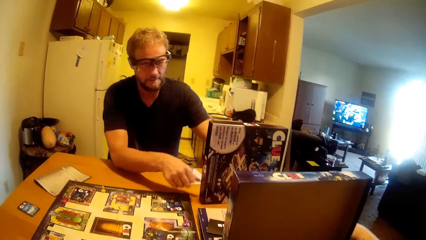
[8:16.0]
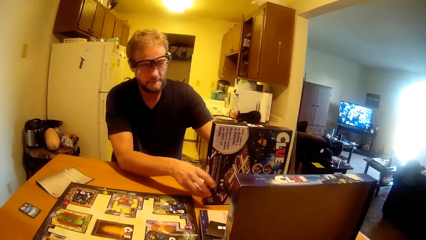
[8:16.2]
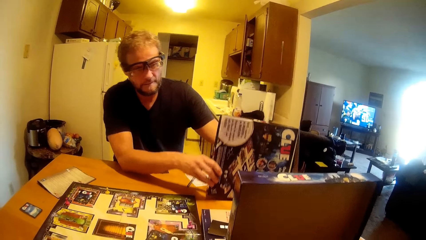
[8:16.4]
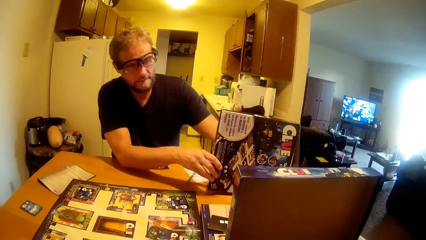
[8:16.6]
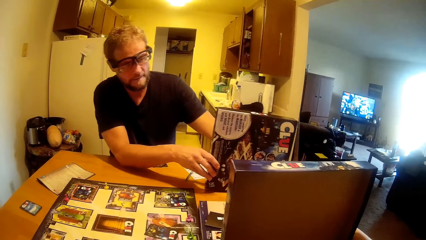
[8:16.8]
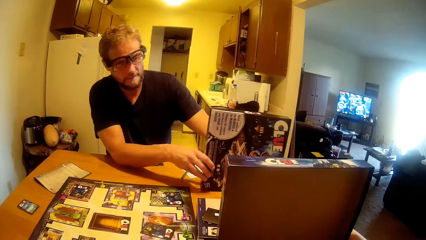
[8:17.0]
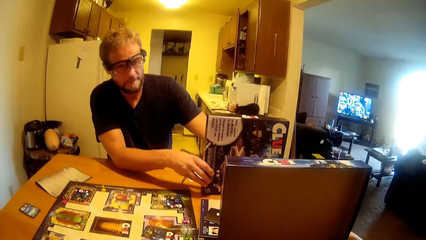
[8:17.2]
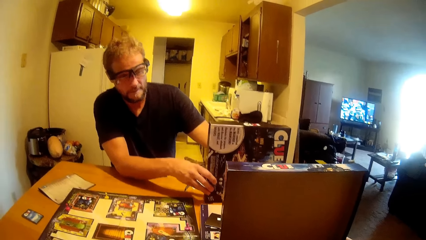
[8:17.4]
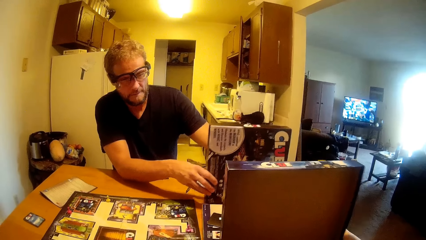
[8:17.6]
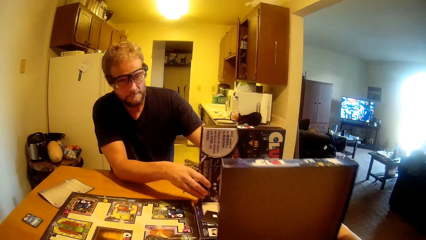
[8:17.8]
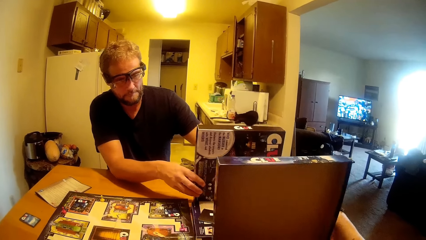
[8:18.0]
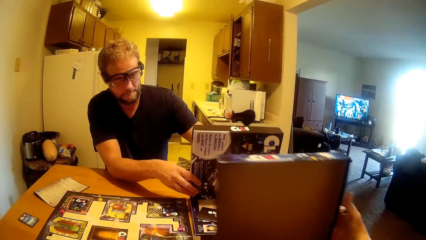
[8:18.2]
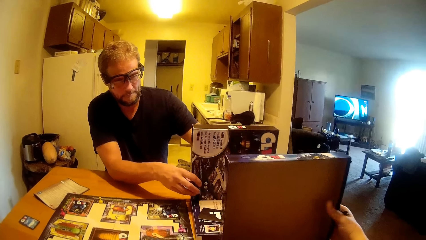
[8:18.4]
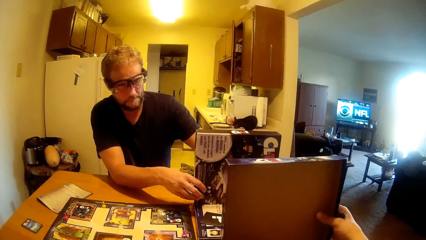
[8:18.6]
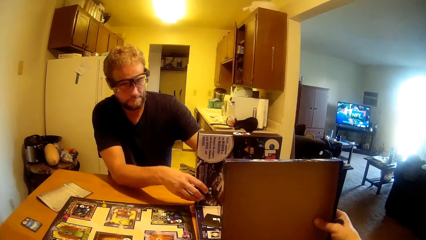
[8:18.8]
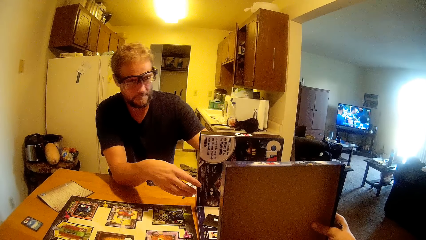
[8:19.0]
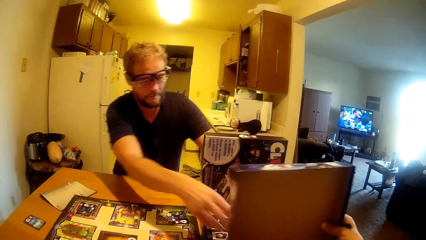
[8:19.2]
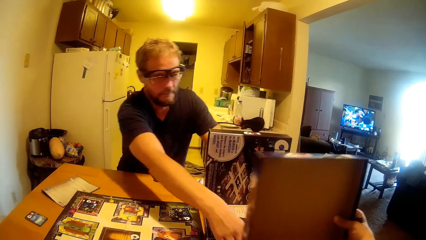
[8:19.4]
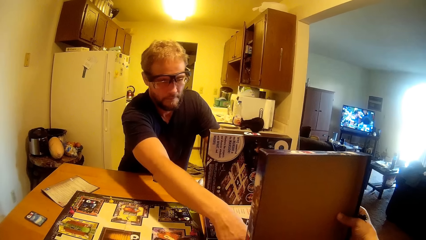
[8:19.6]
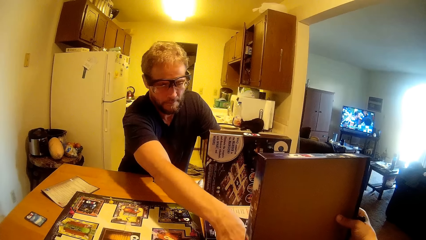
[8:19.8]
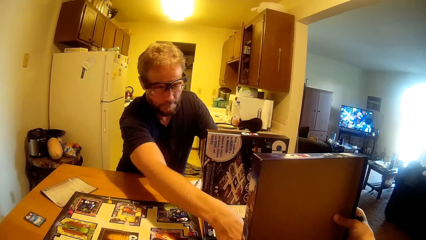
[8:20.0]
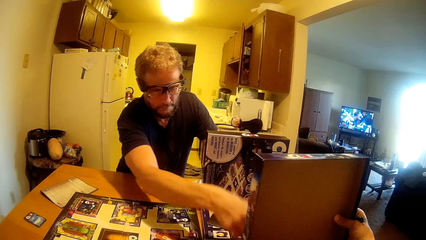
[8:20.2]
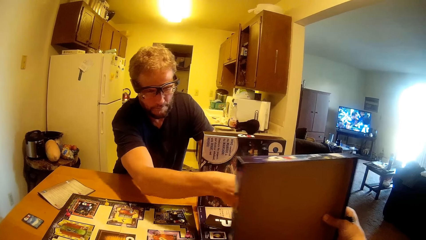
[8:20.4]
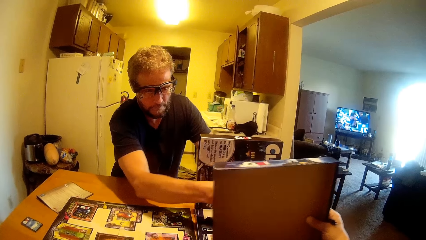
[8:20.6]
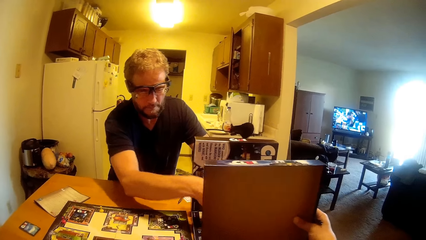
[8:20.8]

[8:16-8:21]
A man adjusts the box on the table. The camera wearer adjusts the box on the table.

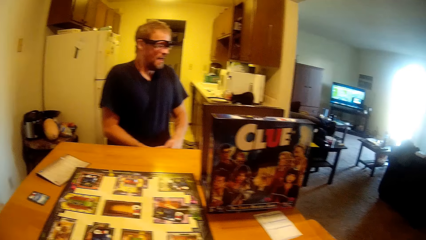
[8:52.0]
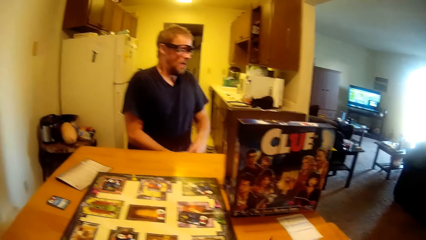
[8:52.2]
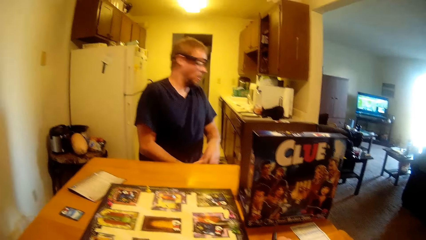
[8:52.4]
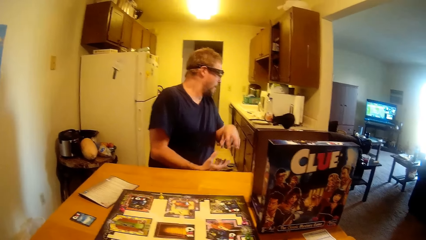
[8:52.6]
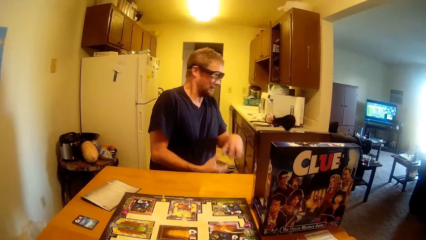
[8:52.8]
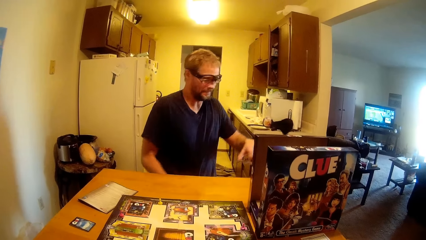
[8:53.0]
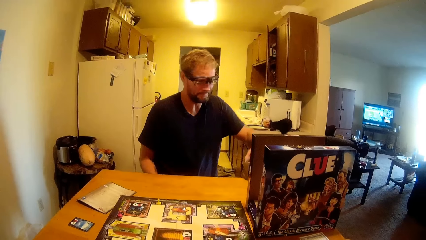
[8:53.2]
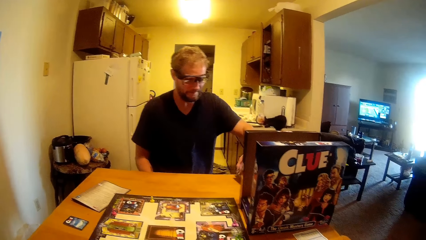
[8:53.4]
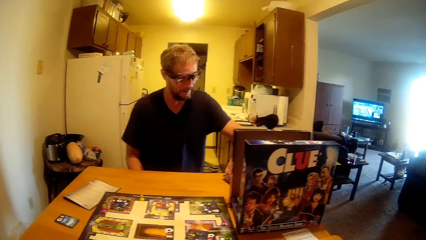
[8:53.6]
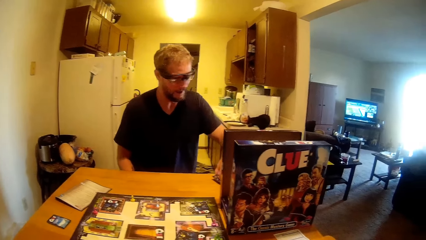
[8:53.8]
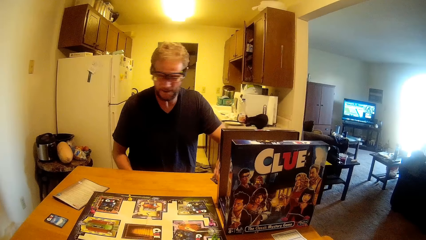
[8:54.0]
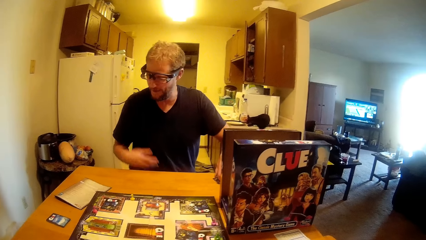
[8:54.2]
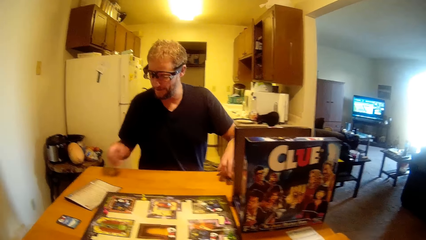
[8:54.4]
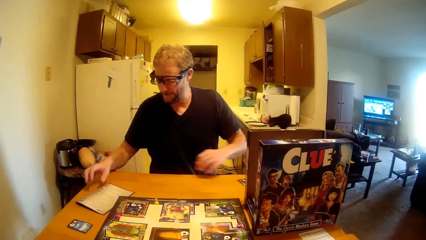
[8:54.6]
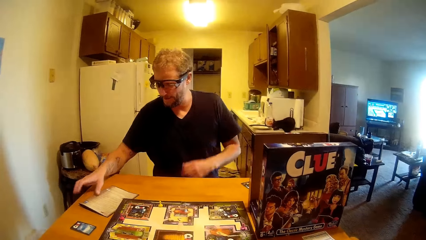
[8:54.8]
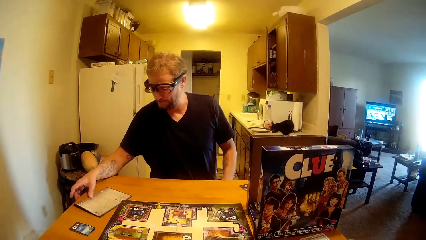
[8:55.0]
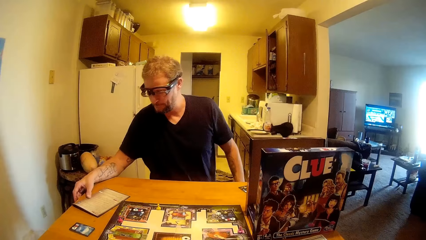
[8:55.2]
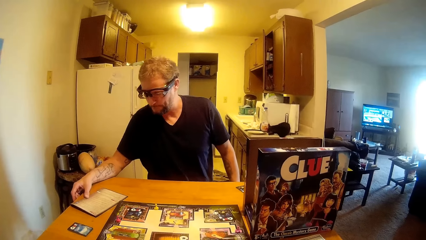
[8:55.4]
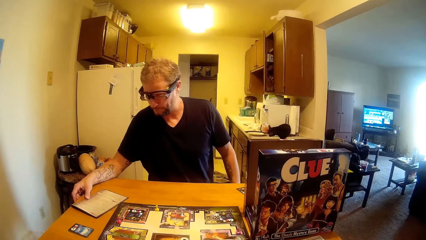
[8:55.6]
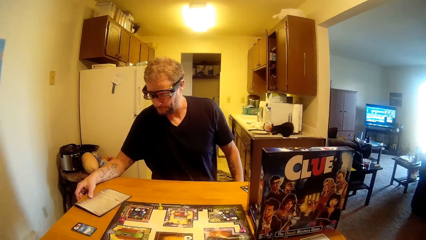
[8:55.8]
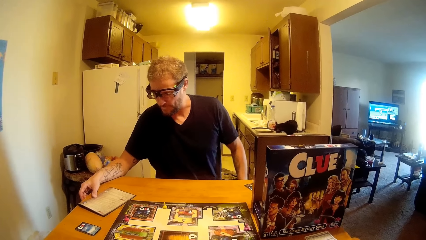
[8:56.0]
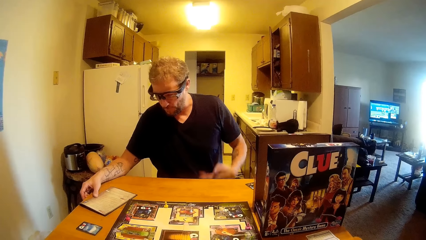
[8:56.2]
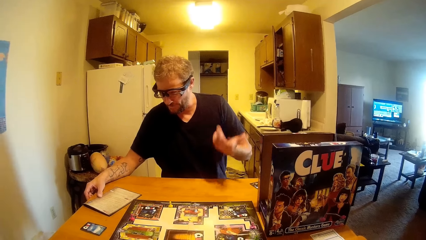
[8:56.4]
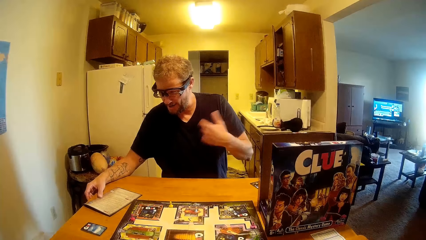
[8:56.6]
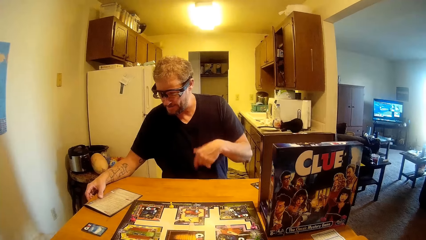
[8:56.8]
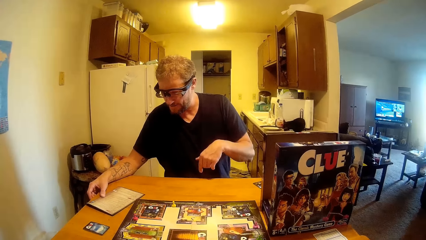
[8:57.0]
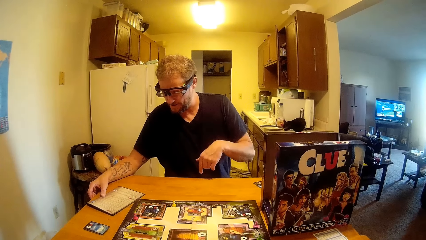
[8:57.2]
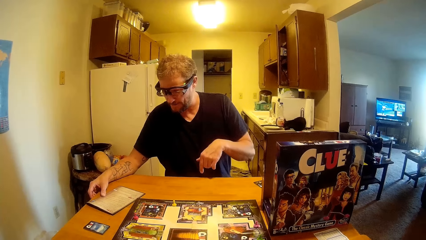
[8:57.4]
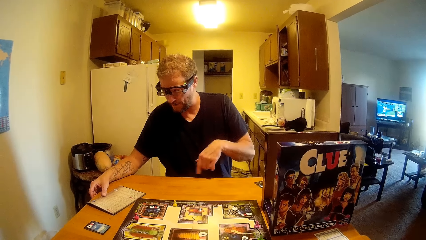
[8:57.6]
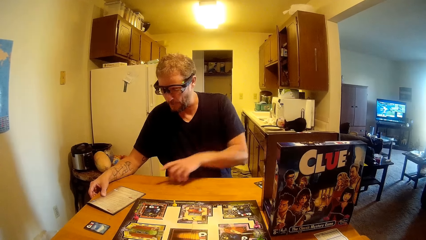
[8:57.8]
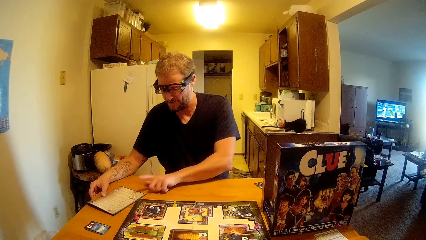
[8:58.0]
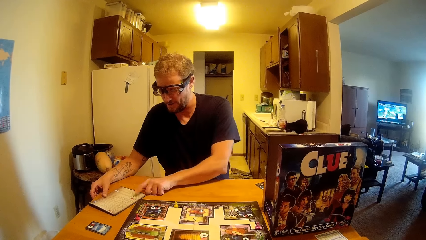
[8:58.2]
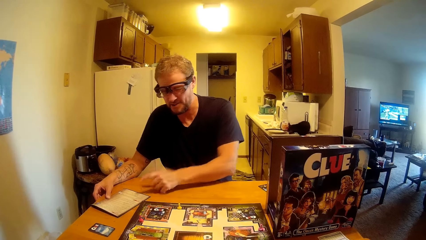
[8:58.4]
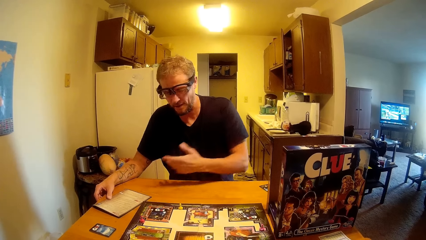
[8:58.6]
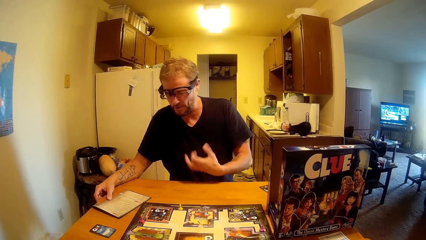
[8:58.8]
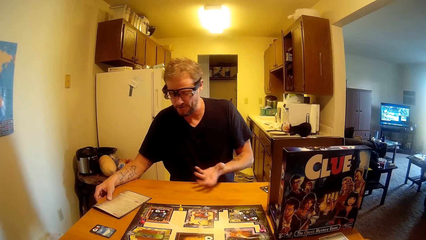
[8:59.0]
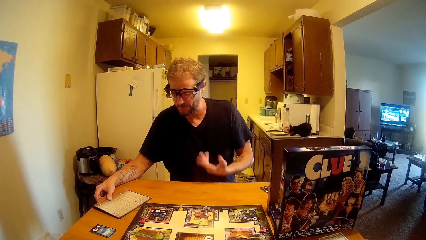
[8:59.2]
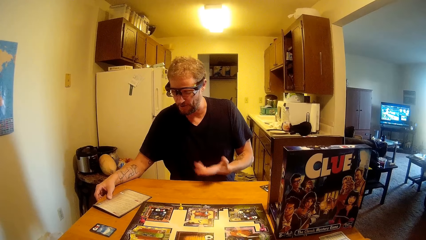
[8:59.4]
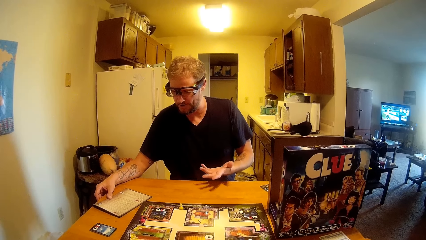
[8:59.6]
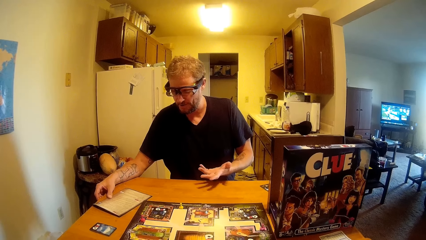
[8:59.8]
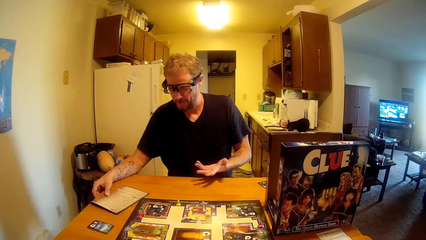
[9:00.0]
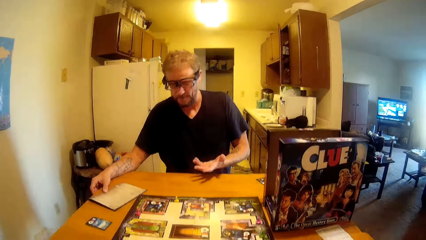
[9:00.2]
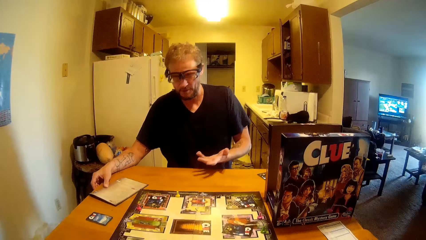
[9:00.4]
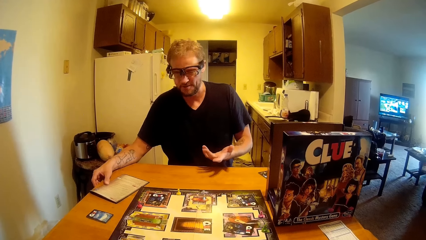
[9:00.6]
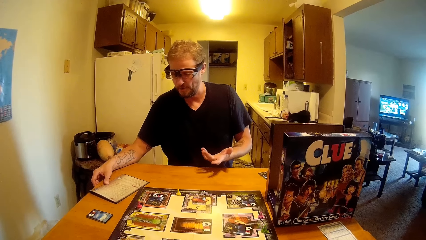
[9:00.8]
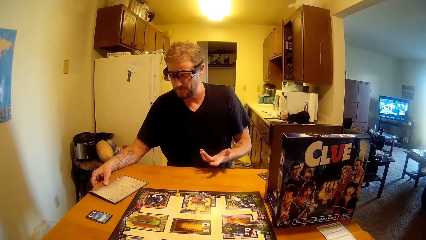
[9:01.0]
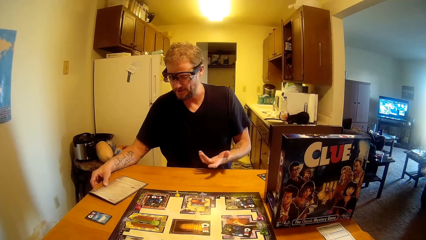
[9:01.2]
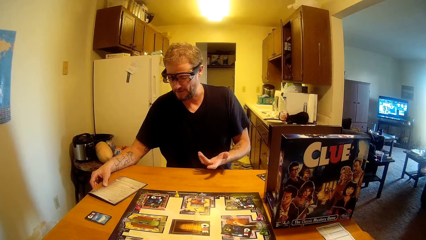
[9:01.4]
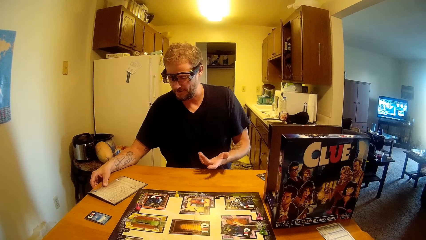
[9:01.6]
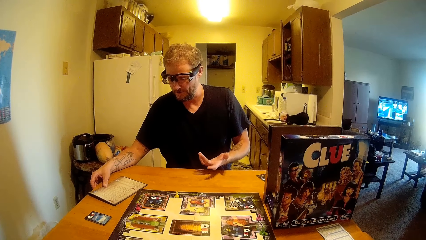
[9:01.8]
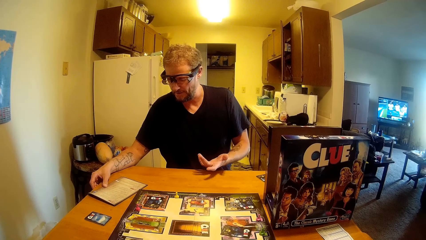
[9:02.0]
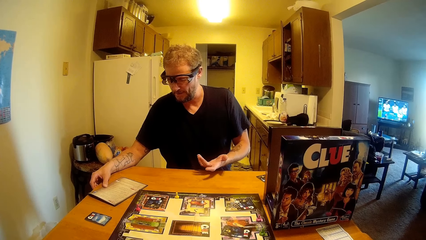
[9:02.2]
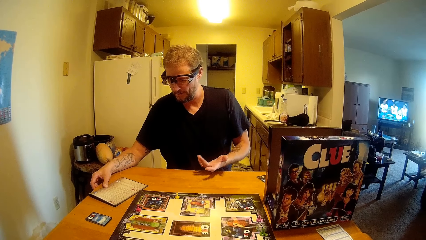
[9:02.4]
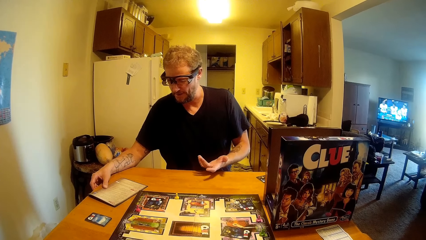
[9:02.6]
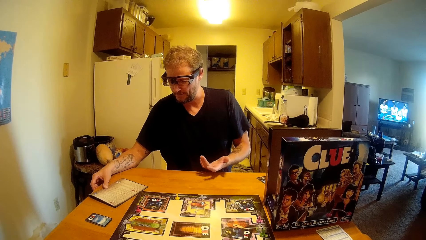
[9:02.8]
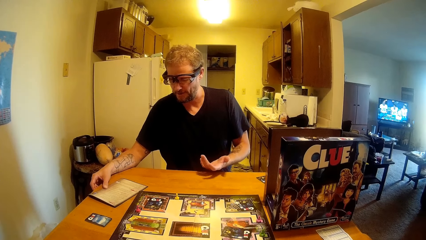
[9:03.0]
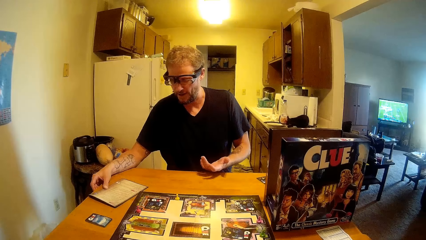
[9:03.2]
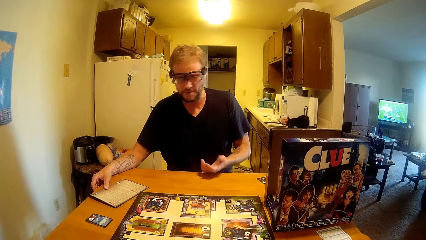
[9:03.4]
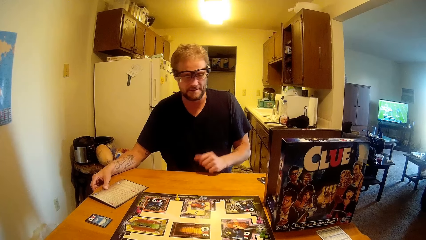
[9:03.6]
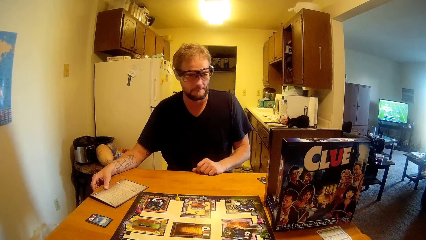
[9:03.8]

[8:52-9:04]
The camera wearer talks to a man. The man talks to the camera wearer. The man reads from the paper on the table.
